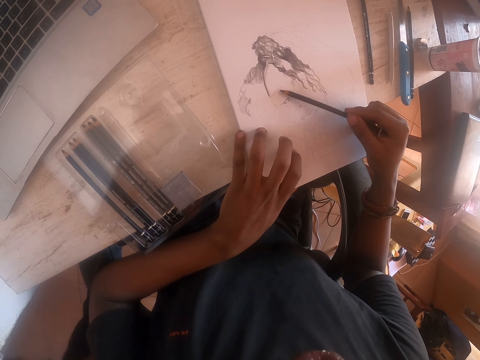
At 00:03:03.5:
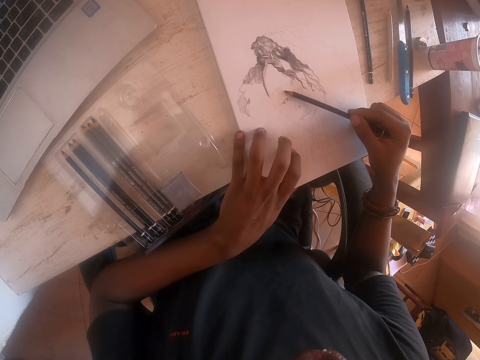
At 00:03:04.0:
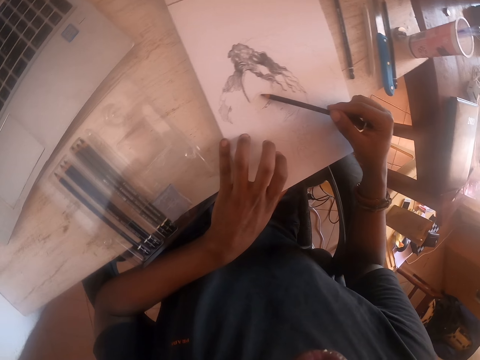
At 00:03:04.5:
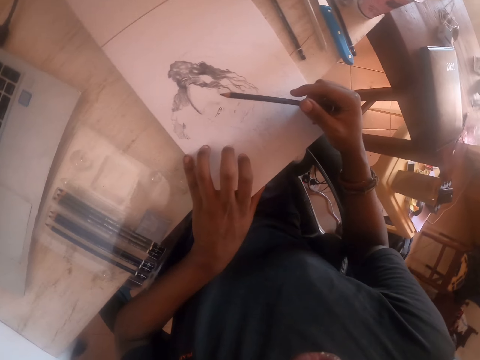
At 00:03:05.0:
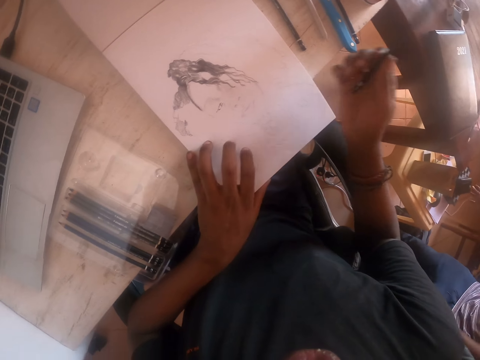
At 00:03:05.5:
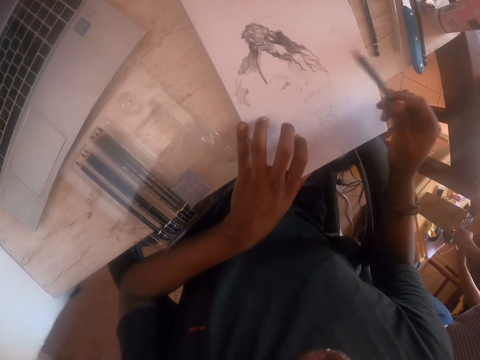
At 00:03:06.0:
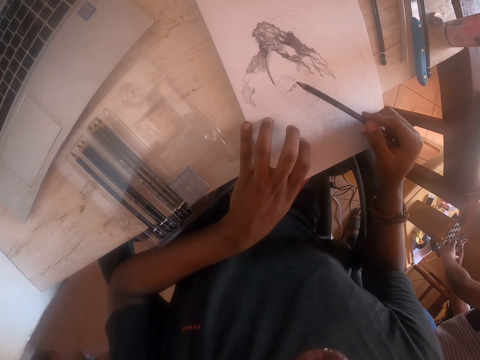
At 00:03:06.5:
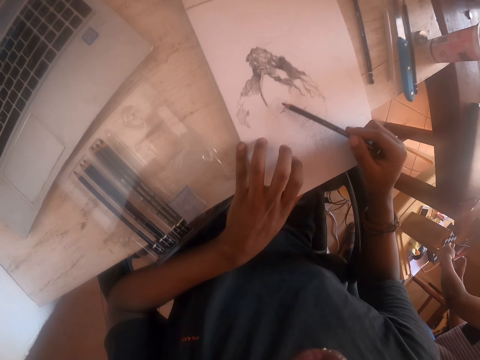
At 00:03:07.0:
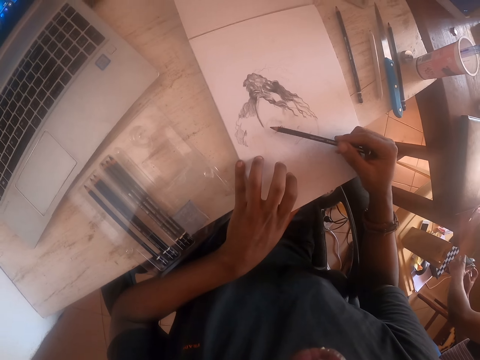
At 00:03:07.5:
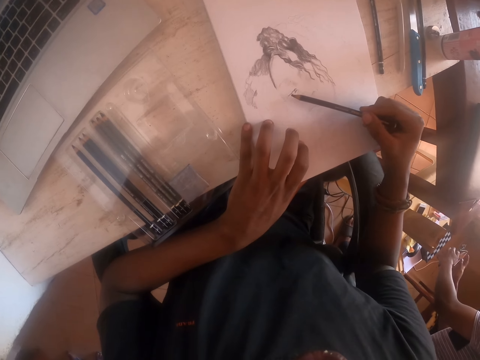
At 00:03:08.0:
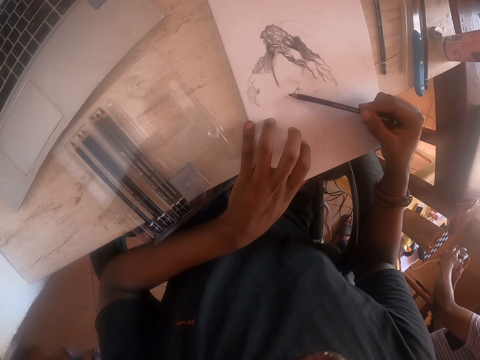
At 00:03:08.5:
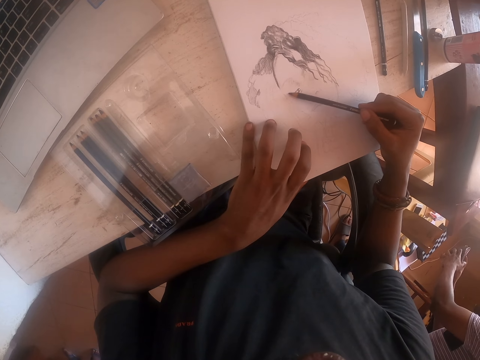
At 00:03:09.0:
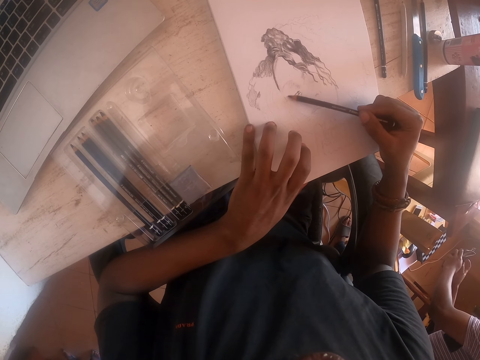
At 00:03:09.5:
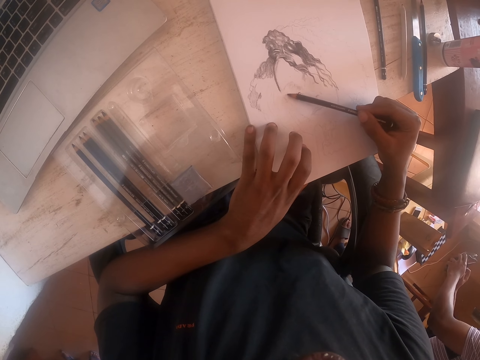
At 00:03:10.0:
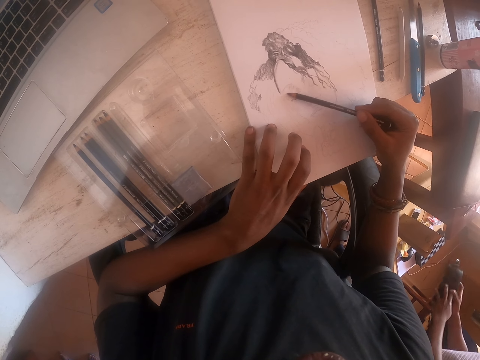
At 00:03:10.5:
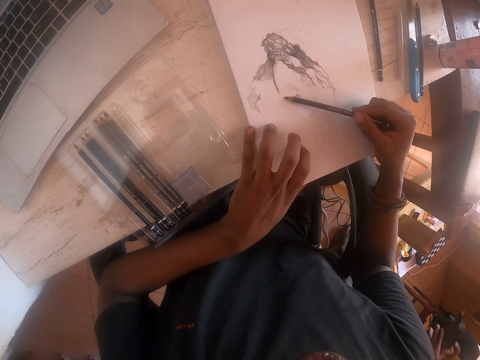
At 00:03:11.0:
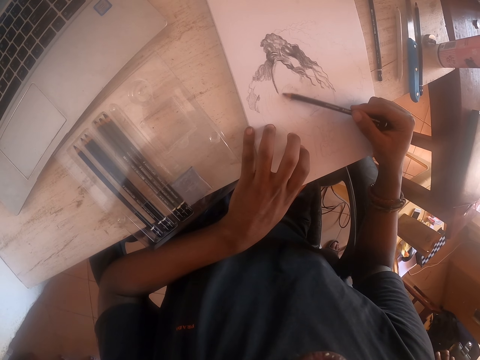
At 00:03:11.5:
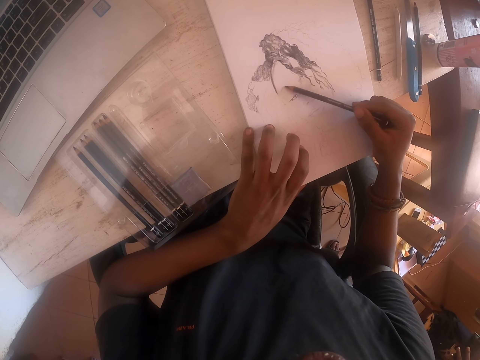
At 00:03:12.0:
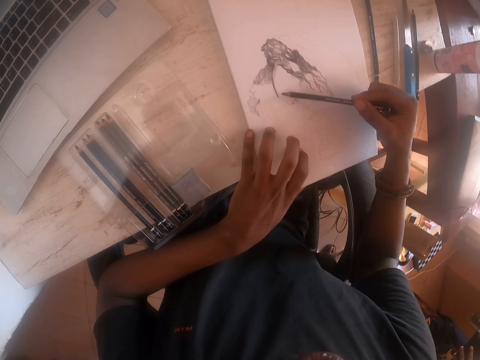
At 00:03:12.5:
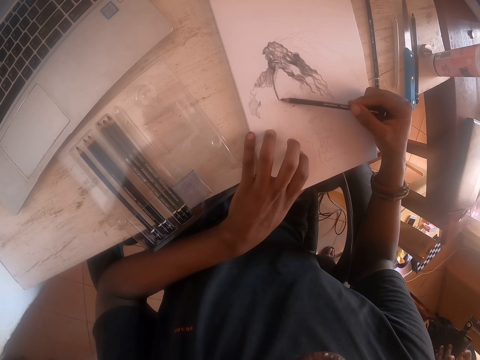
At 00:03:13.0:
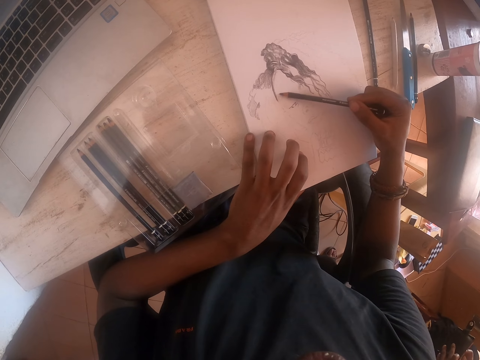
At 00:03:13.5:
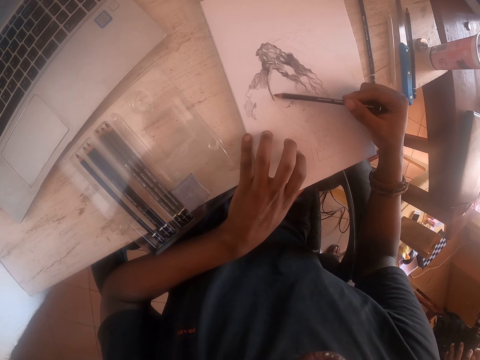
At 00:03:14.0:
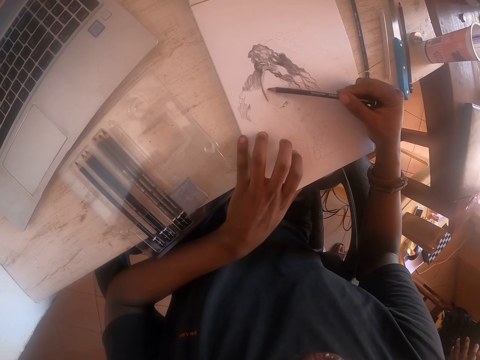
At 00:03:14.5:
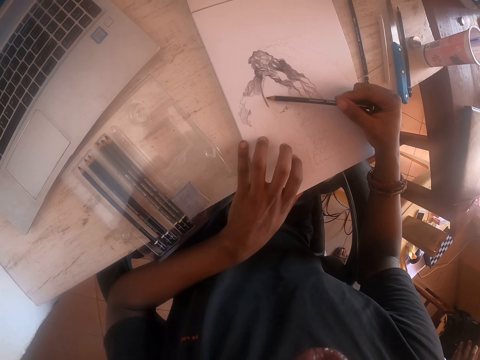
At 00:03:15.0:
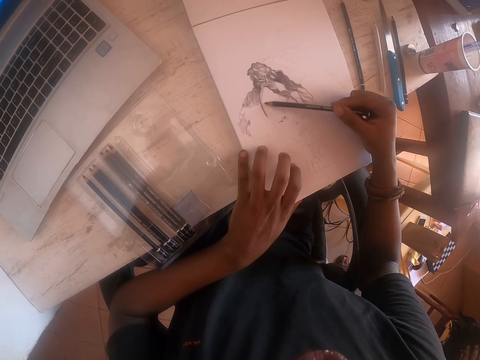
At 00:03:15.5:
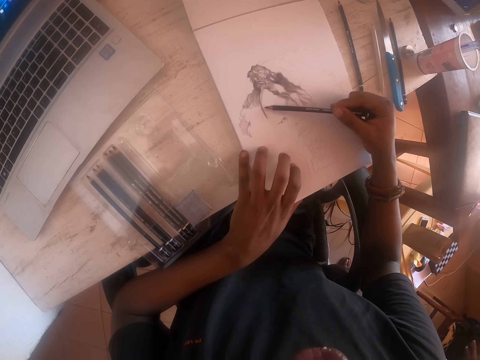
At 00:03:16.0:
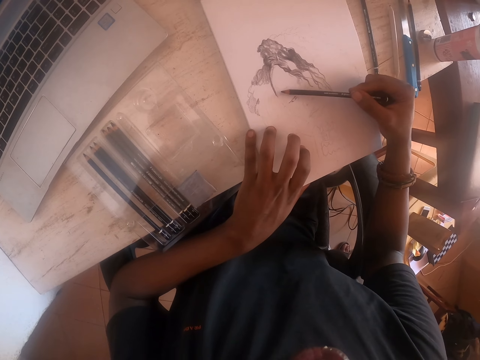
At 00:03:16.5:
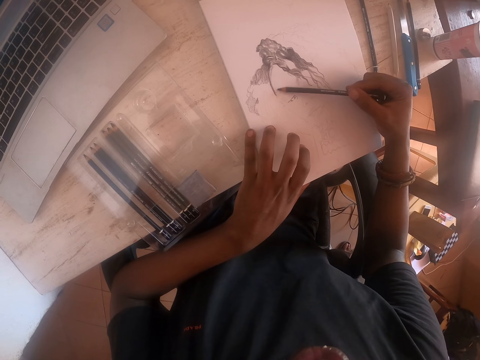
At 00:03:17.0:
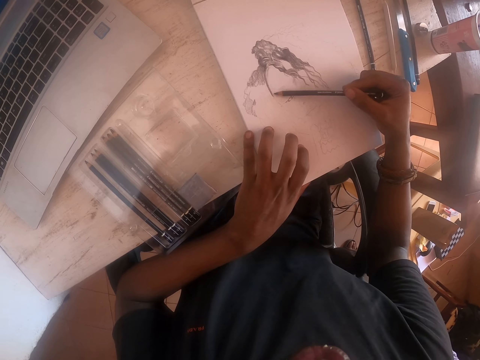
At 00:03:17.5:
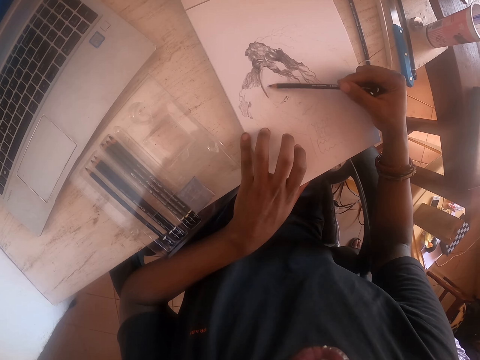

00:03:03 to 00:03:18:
The camera wearer looks around the house. They converse with a man. The camera wearer draws on the paper.

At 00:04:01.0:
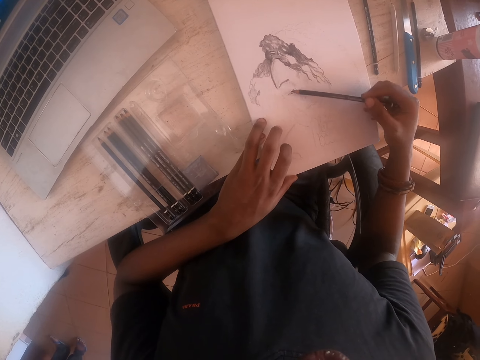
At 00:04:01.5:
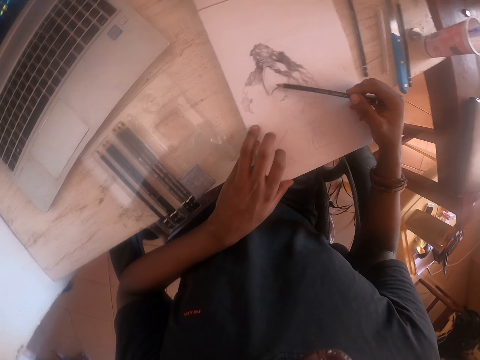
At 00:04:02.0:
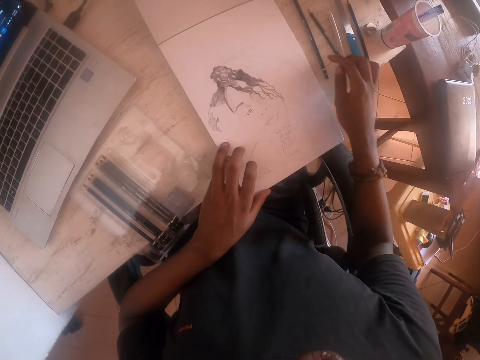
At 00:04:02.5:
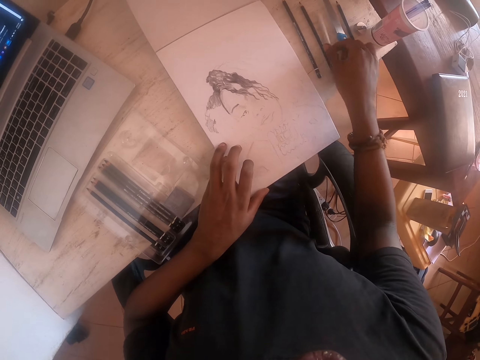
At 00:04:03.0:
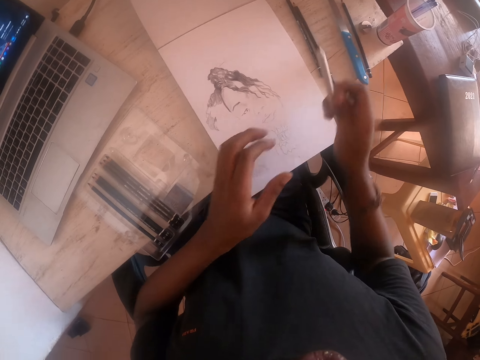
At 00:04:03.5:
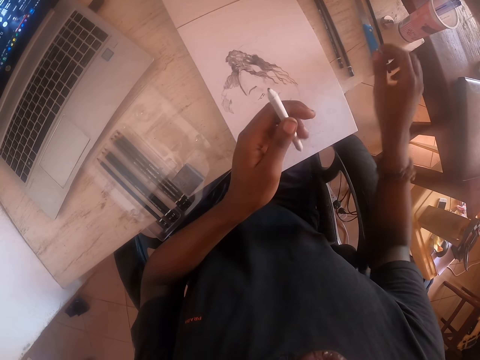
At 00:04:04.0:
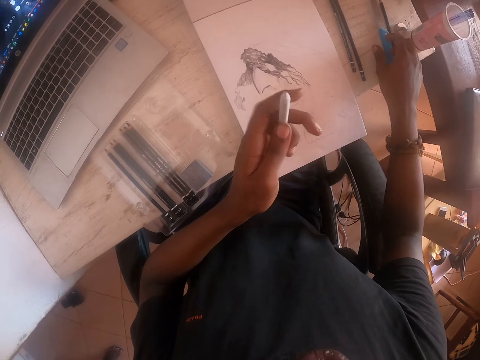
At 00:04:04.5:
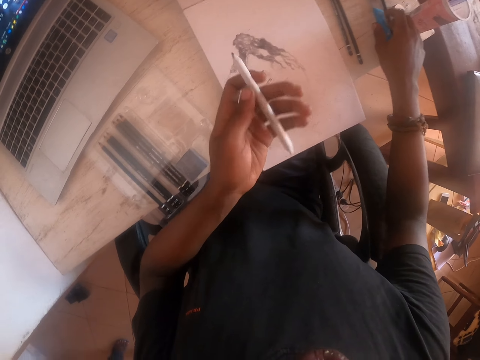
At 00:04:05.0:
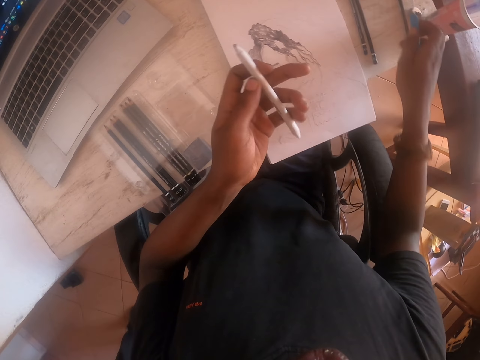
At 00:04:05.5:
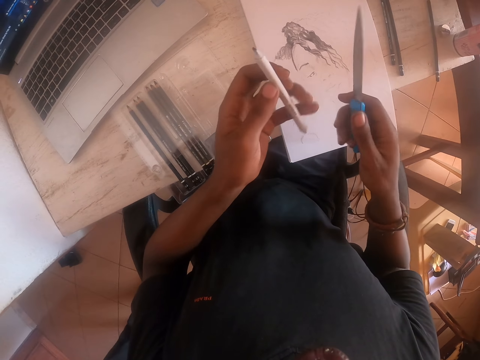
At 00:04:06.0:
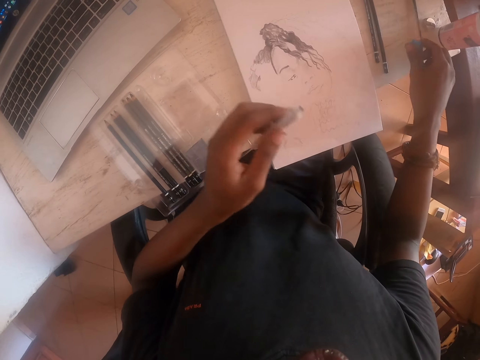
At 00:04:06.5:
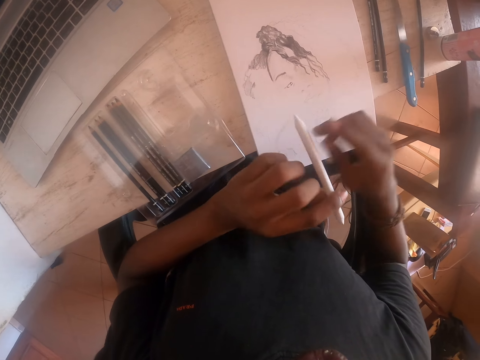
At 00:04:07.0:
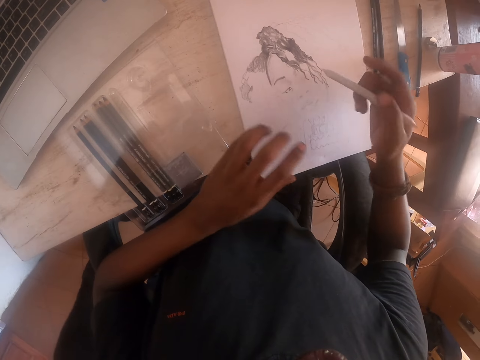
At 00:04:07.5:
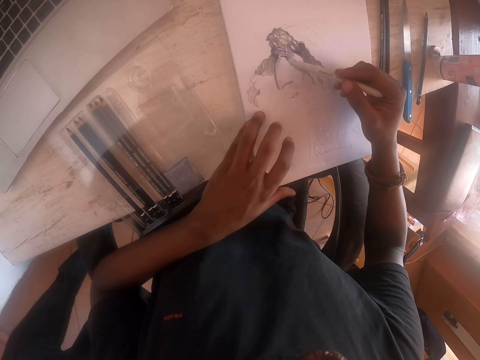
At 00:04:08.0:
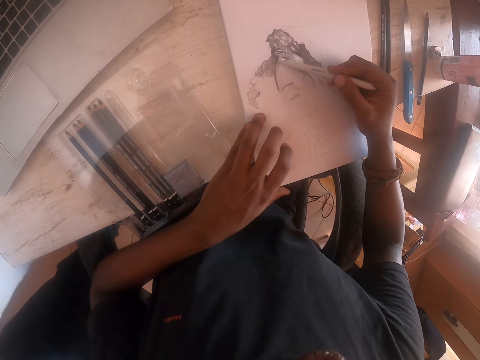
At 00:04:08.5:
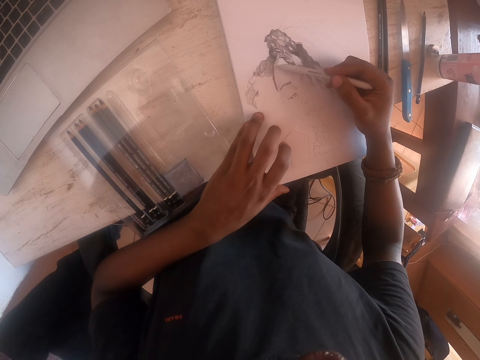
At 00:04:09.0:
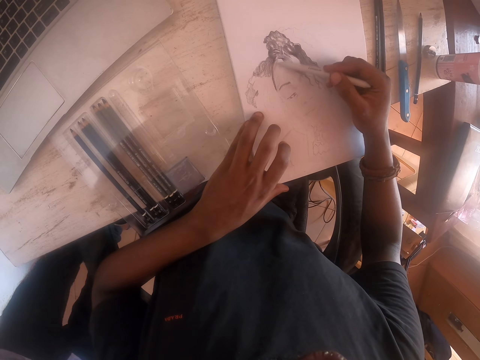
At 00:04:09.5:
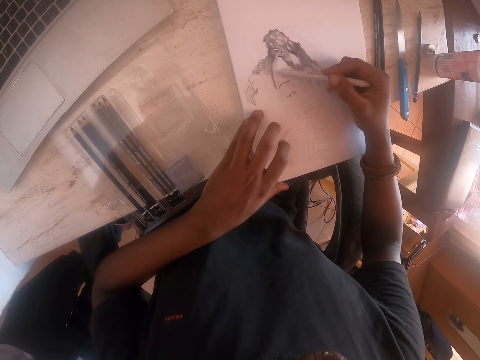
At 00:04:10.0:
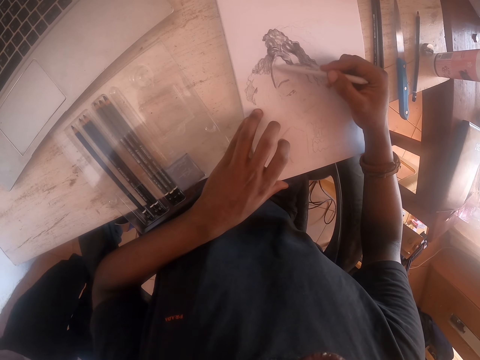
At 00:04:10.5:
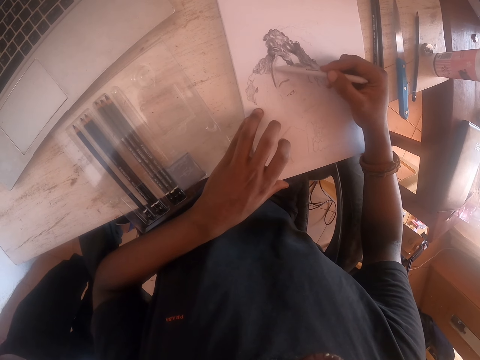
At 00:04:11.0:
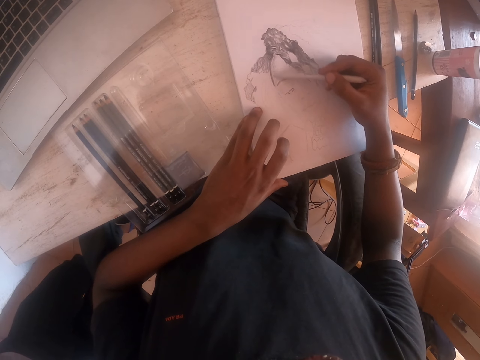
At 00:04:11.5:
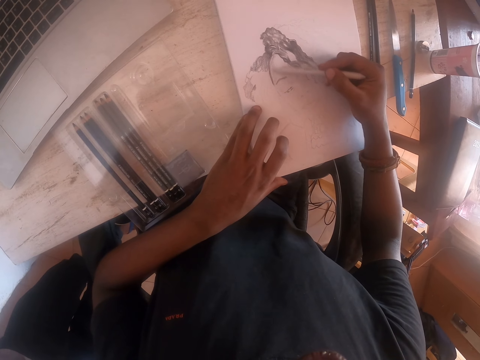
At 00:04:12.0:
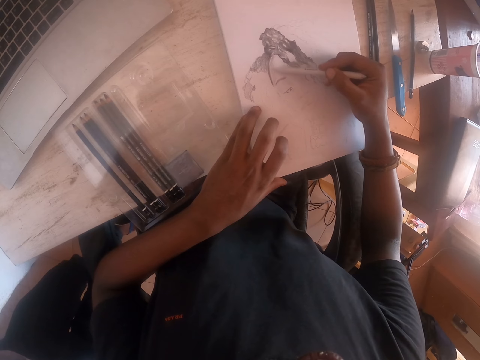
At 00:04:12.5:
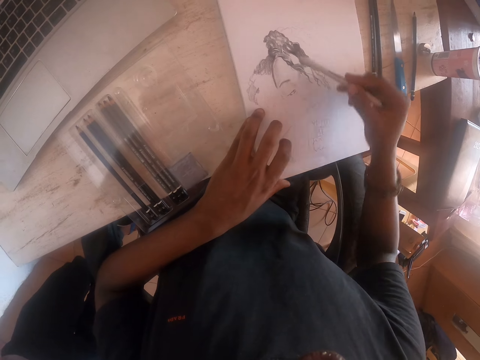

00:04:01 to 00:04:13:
The camera wearer puts the pencil down. They pick up the pen. They look at the pen. They put the knife down. They draw on the paper.
